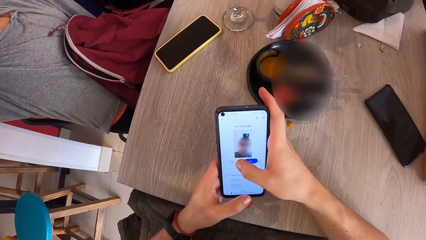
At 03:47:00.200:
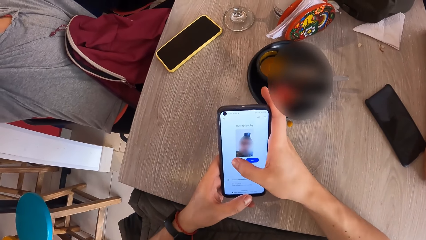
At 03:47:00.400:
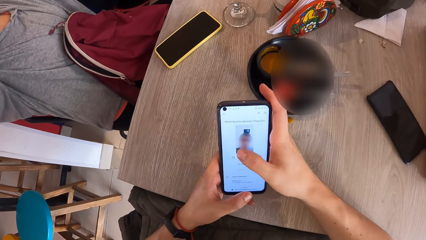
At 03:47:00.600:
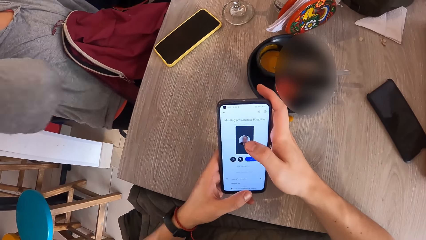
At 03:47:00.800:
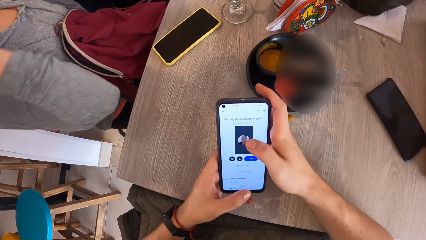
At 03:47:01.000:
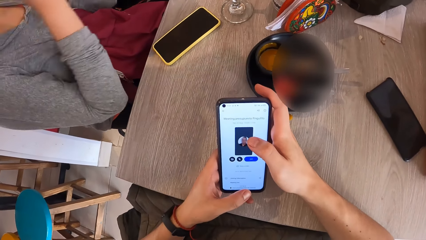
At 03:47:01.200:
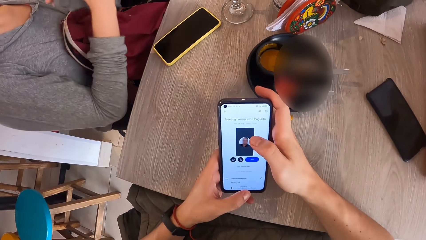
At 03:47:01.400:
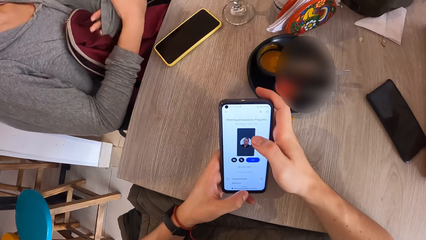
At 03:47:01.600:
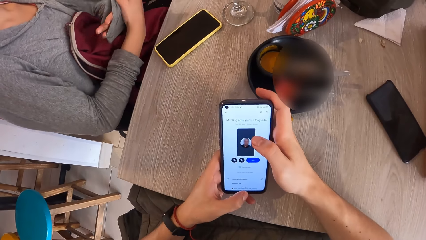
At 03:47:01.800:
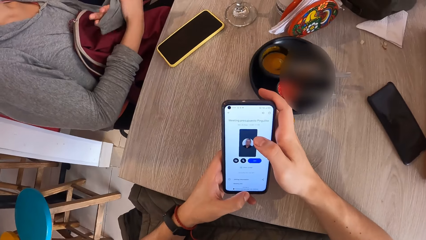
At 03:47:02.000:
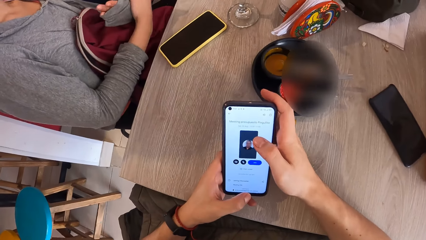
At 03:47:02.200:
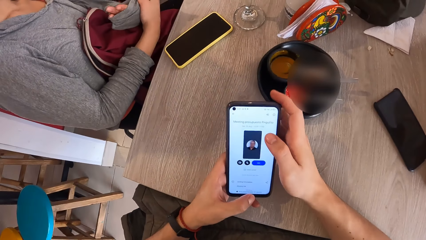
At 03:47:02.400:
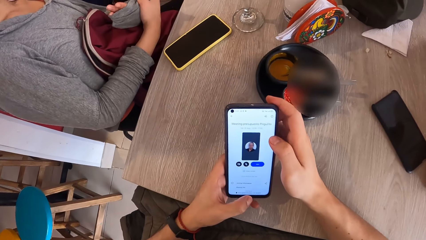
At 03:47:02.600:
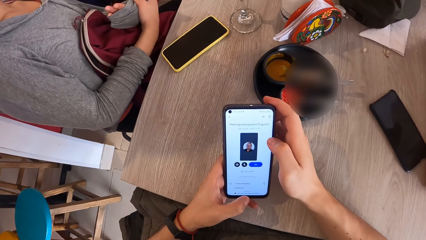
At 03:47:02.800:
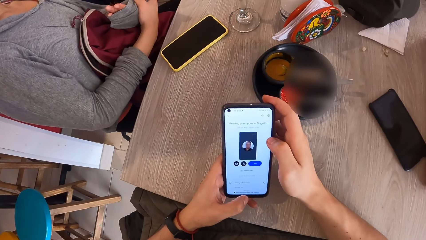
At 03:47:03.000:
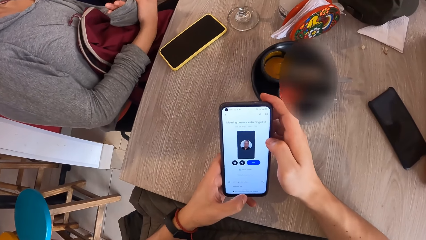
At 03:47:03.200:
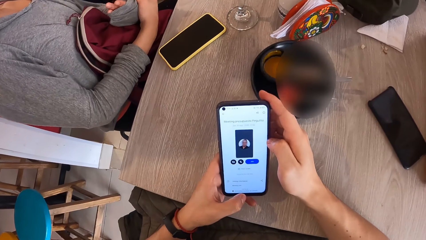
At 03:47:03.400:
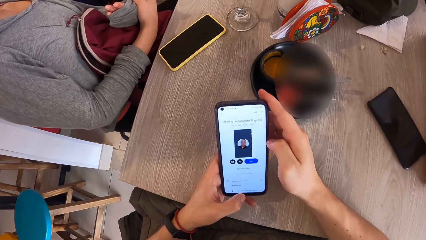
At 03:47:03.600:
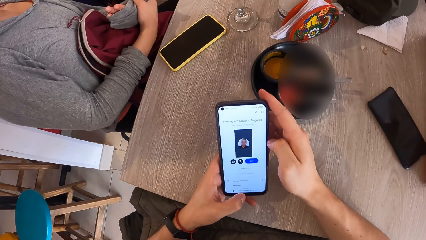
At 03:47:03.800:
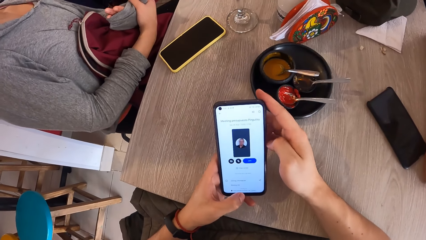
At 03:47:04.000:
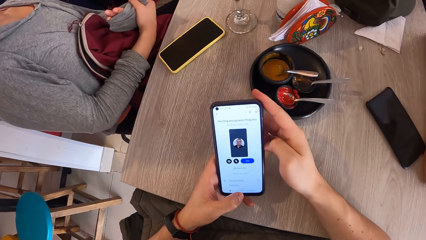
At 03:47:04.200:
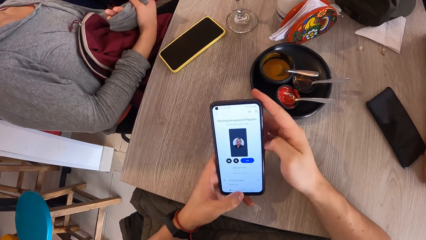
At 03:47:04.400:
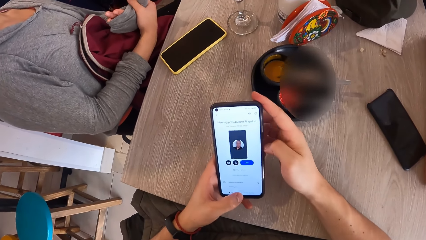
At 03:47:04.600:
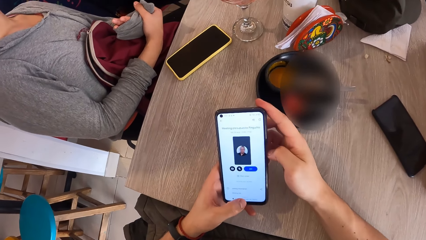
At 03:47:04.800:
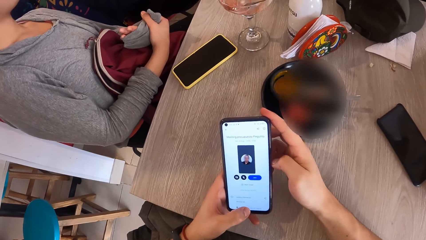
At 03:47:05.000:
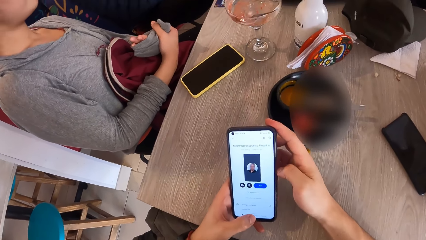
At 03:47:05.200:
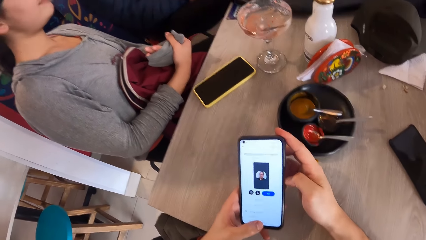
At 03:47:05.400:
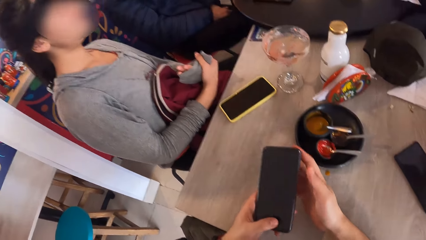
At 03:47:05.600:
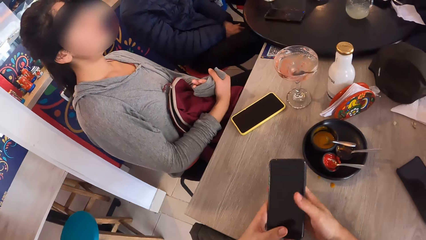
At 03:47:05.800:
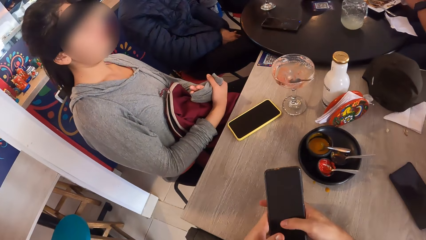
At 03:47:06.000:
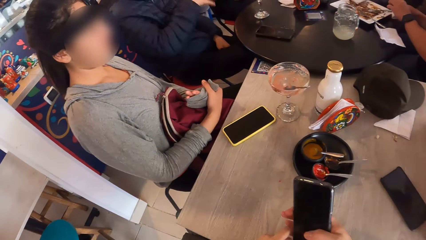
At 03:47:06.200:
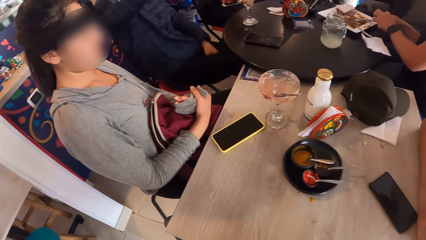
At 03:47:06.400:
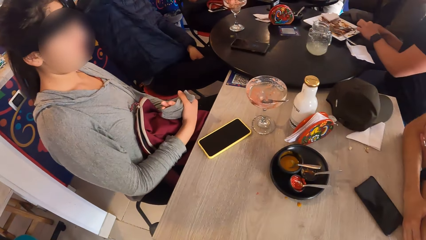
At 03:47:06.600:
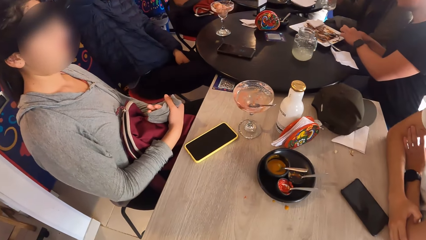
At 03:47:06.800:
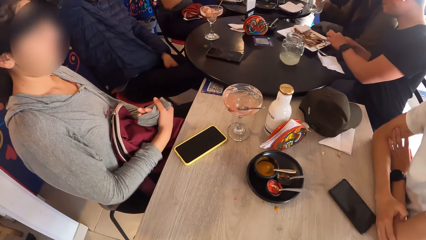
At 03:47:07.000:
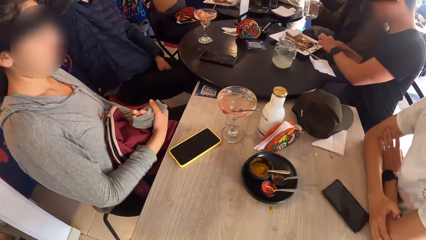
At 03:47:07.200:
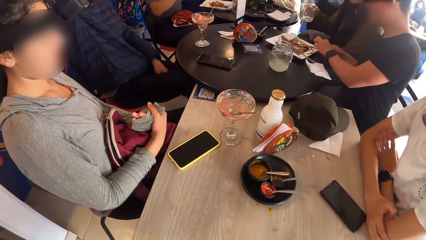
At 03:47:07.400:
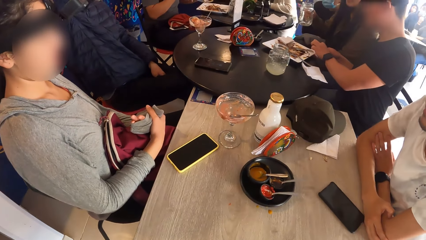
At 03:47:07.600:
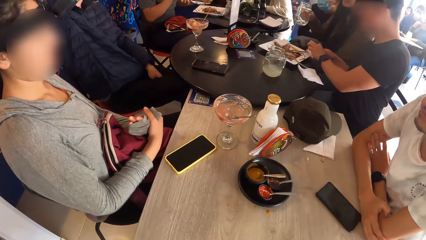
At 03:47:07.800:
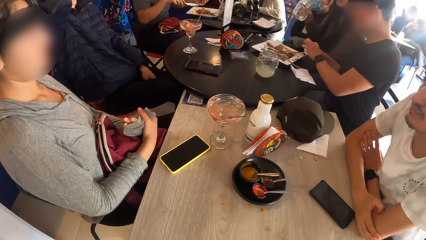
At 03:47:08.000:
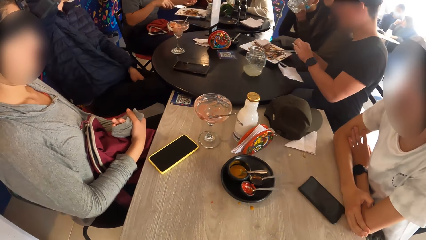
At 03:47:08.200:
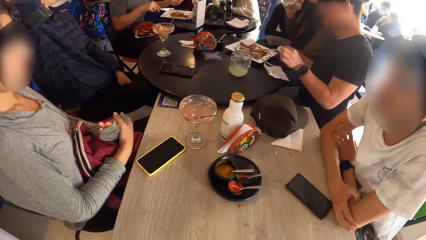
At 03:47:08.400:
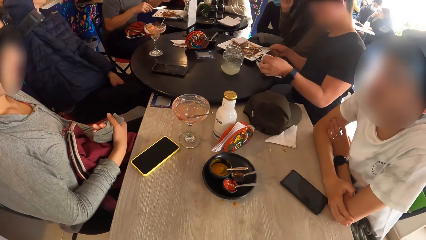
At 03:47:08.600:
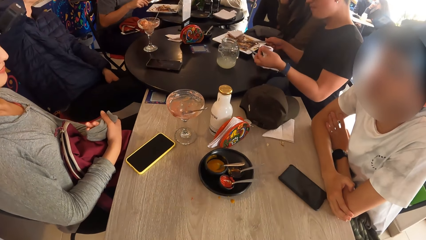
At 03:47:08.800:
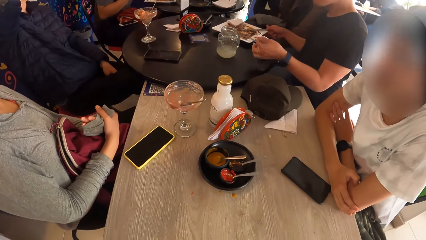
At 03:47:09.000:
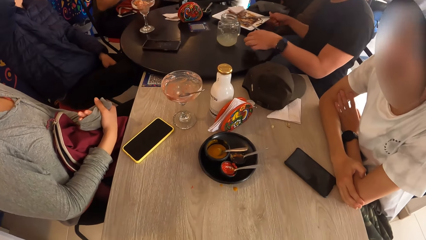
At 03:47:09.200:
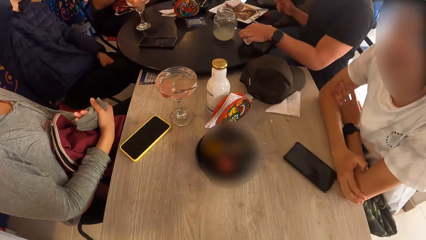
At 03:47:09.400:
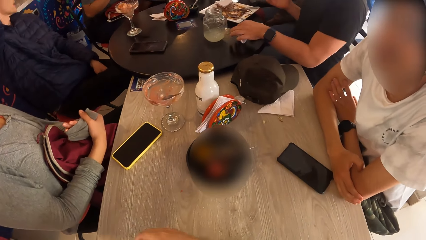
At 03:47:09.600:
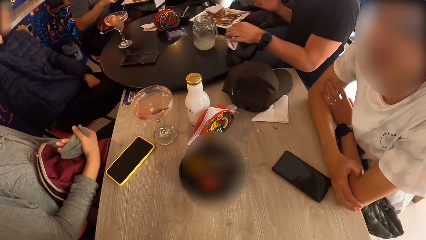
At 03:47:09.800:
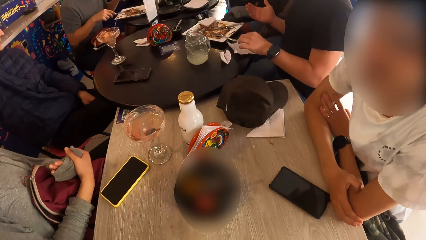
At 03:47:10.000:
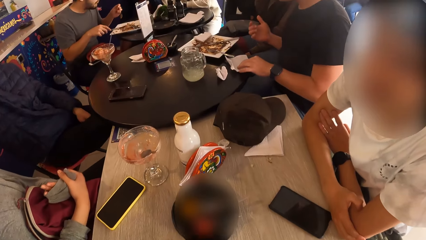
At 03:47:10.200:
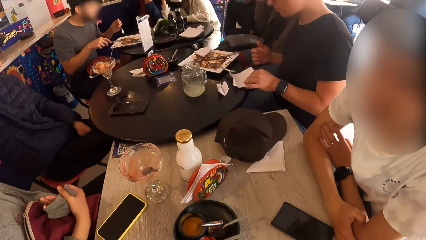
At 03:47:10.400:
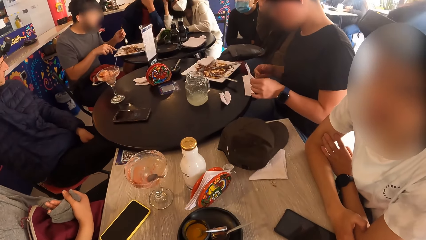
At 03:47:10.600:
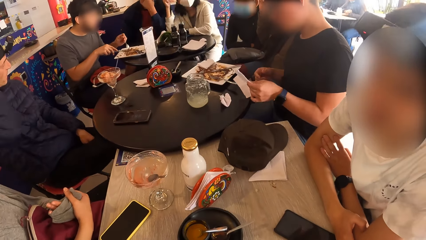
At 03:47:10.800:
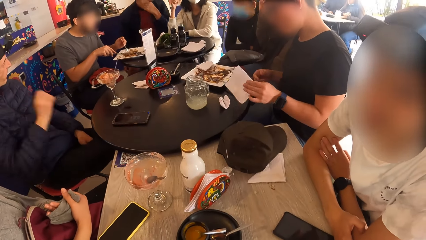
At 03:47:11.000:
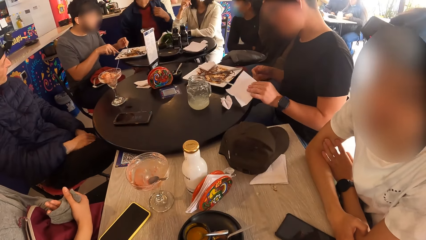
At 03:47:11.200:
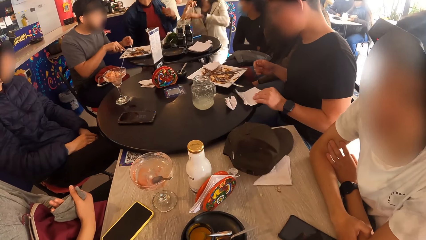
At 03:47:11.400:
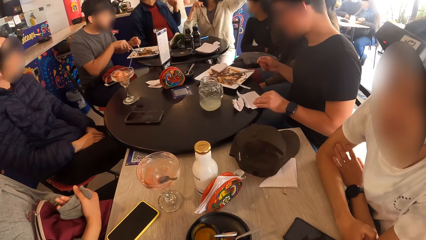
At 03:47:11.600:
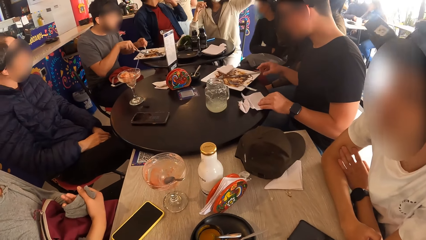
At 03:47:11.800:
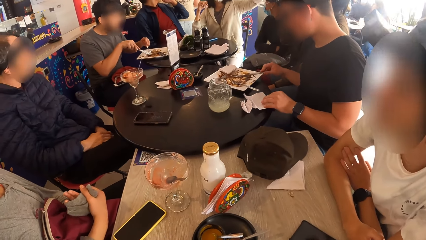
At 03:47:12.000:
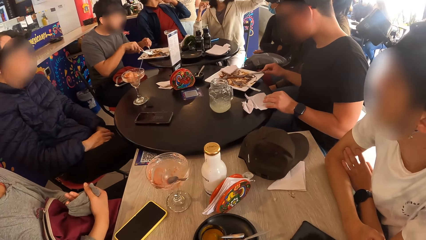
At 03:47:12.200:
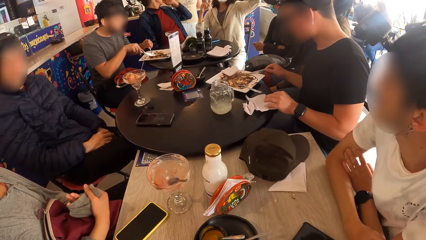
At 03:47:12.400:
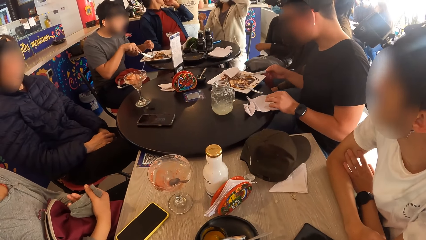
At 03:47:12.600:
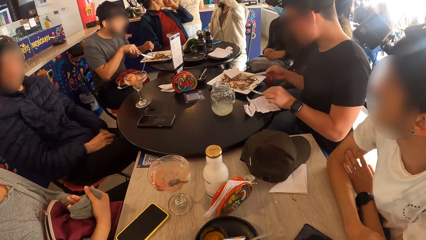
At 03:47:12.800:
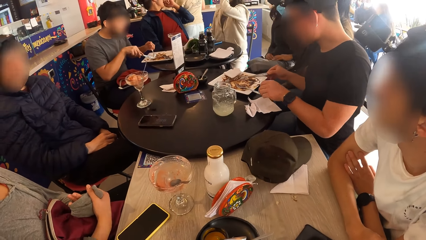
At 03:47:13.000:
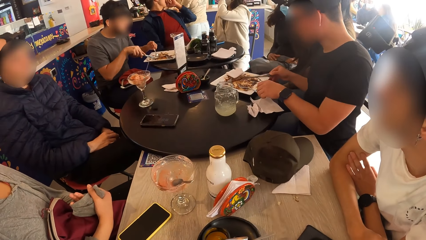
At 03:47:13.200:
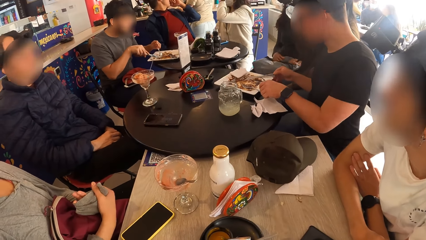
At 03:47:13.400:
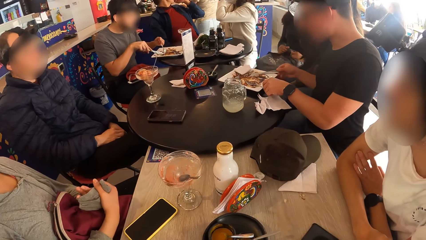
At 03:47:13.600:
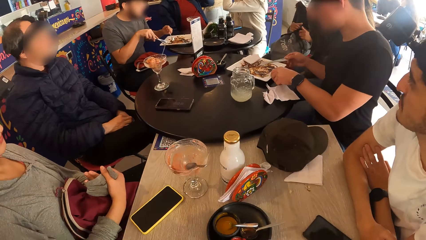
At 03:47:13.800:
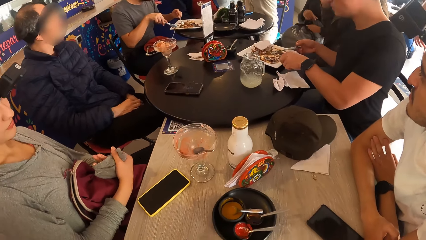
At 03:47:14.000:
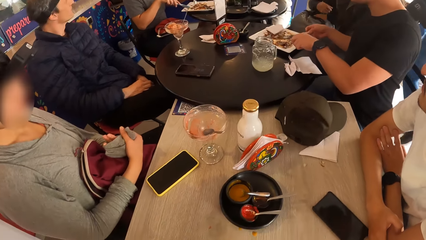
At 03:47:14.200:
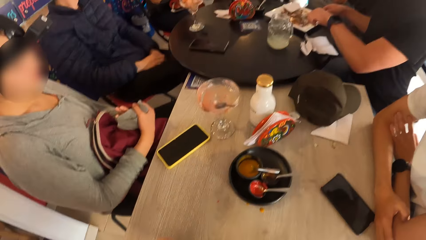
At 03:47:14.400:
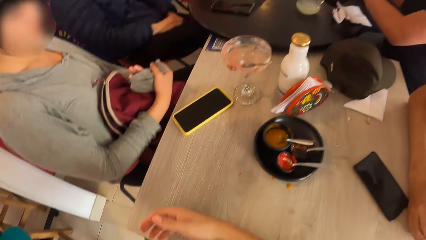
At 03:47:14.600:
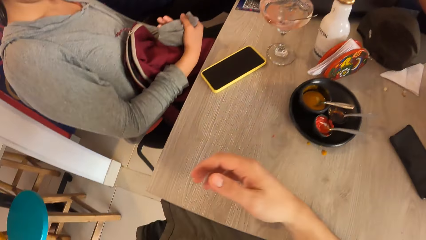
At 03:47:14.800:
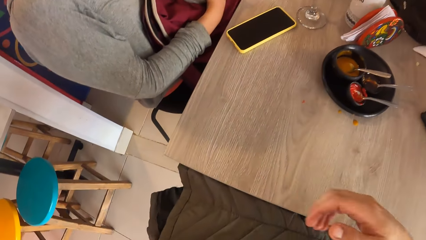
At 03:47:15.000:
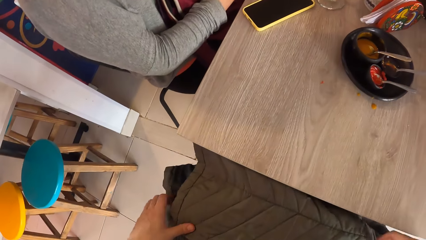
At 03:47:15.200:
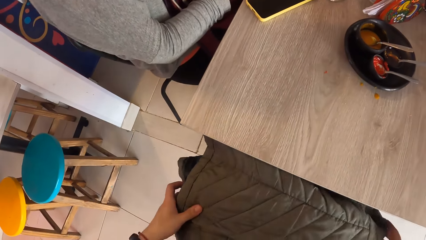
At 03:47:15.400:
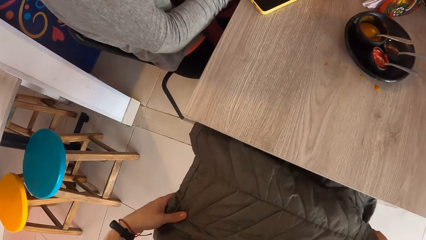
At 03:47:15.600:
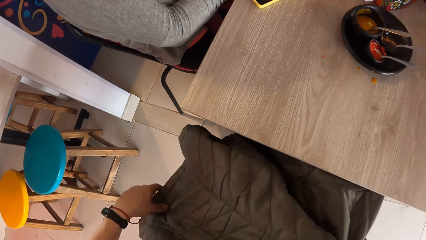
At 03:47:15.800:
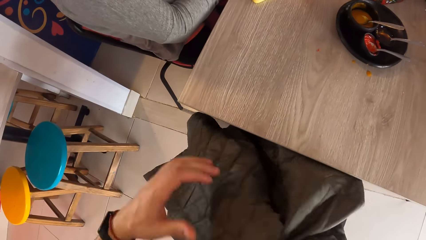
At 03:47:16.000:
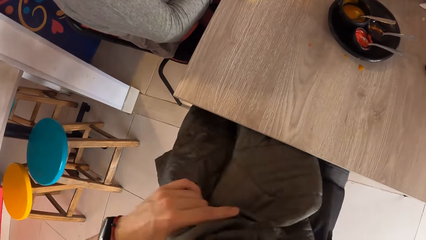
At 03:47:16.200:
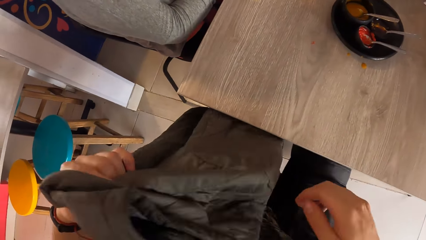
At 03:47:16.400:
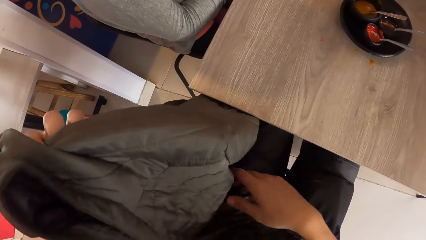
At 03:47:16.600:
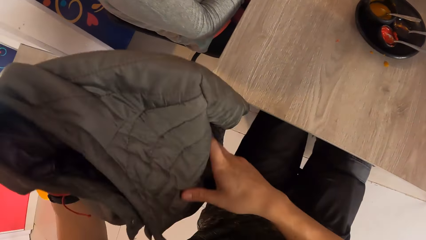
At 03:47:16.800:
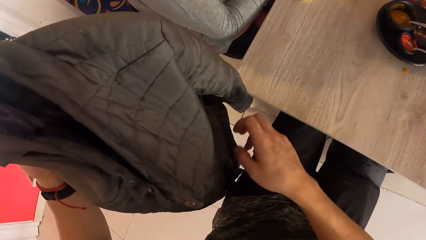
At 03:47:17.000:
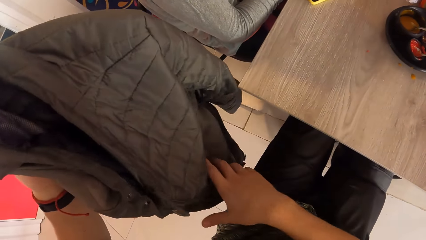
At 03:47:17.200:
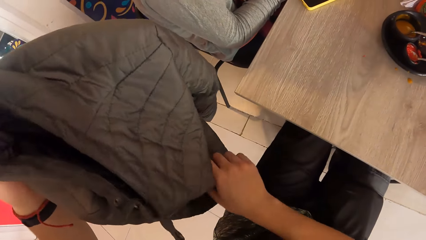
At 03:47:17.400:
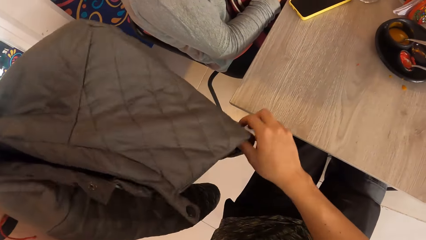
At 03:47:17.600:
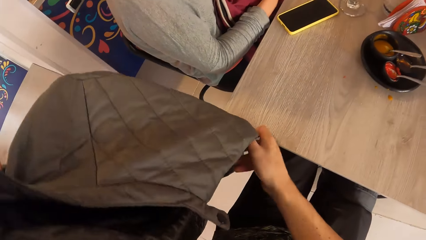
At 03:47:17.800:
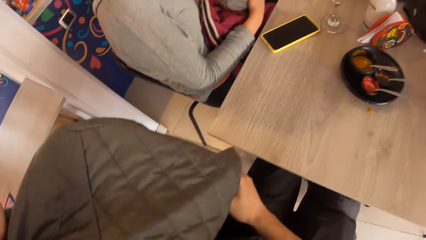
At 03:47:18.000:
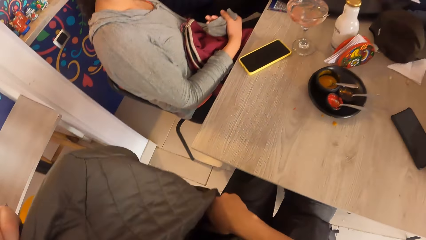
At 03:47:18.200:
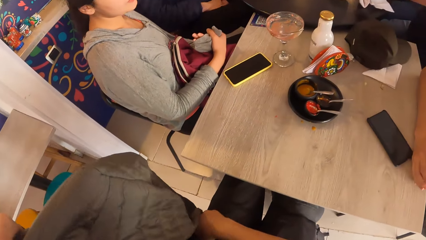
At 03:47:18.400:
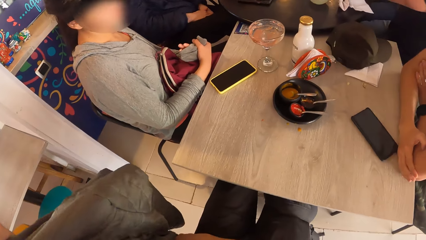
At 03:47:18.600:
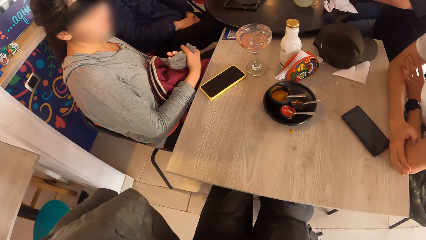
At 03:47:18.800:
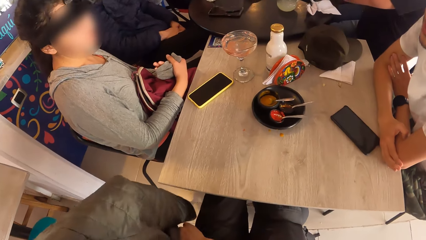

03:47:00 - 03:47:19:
A woman places both hands on a bag. The camera wearer switches the cellphone and looks around. A man cuts the meat in the plate with the knife in his right hand. Another man interacts with another woman. The camera wearer lifts the jacket on his laps with his right hand. He passes the jacket from his right hand to his left hand. He touches the jacket with both hands.
